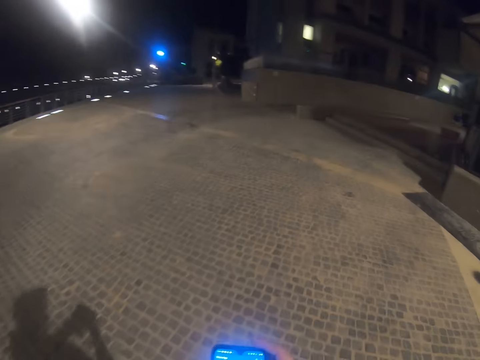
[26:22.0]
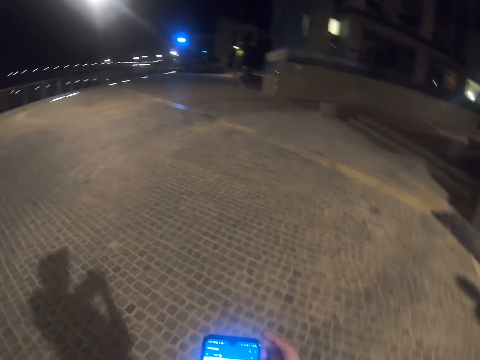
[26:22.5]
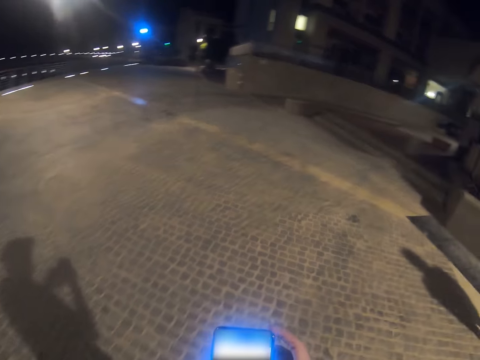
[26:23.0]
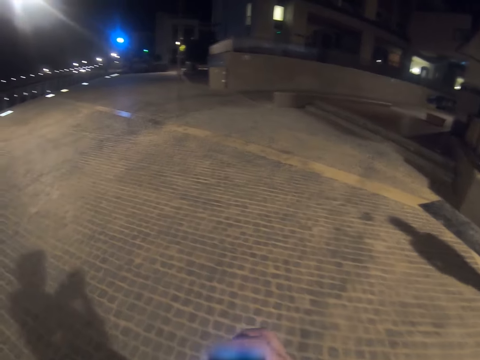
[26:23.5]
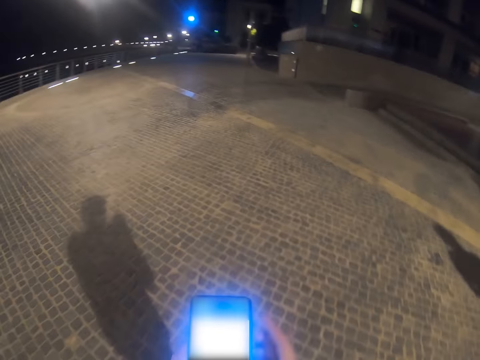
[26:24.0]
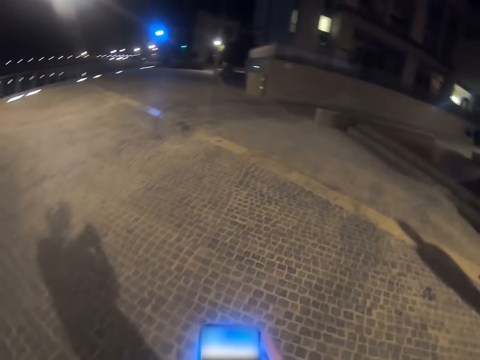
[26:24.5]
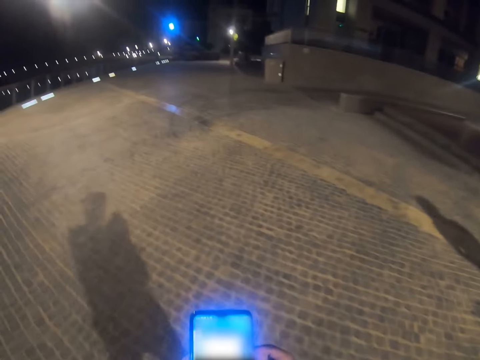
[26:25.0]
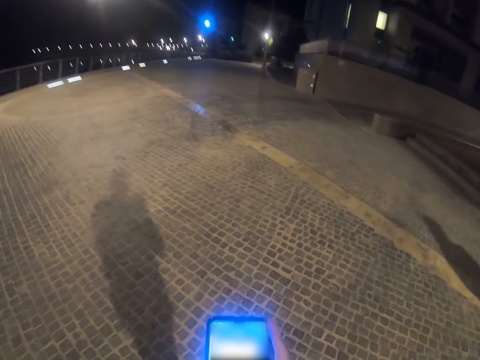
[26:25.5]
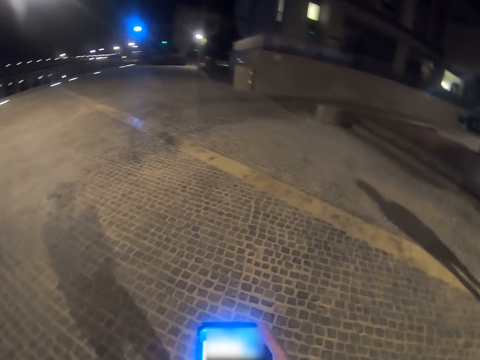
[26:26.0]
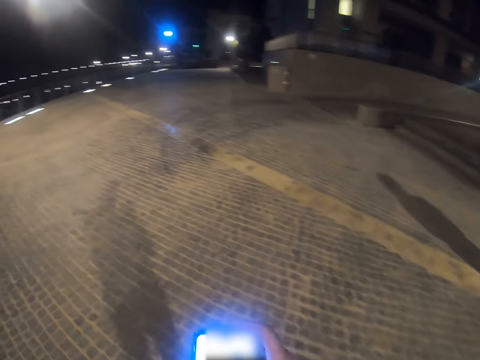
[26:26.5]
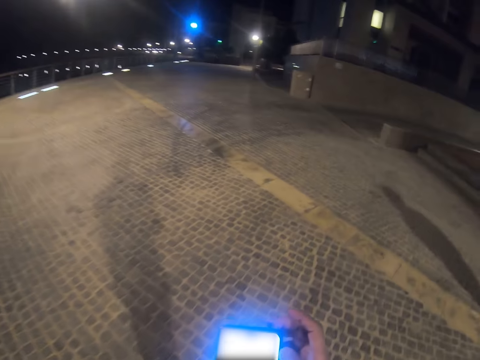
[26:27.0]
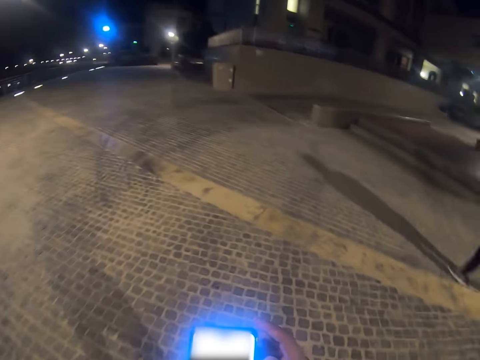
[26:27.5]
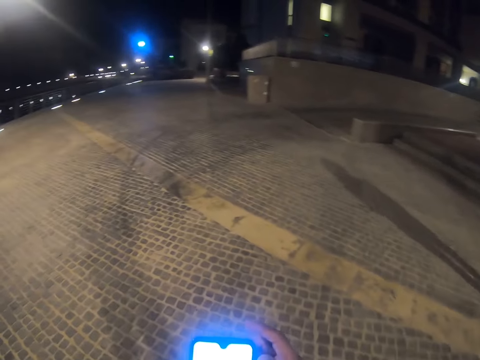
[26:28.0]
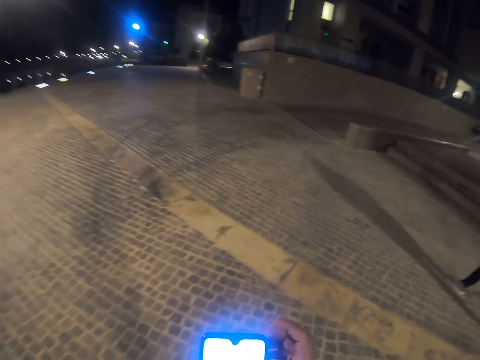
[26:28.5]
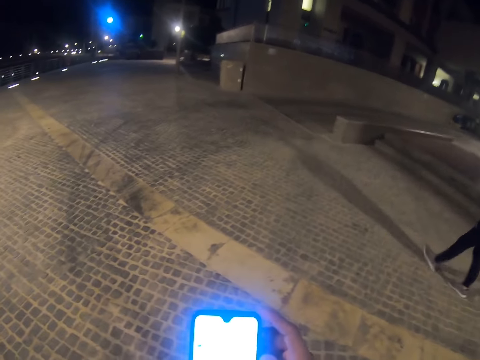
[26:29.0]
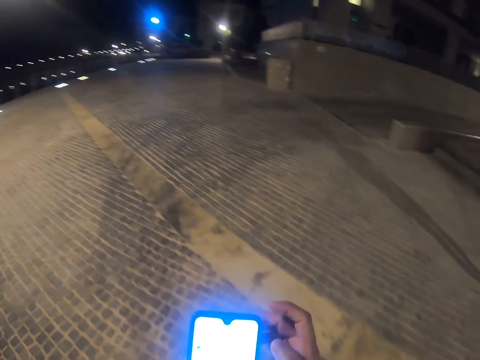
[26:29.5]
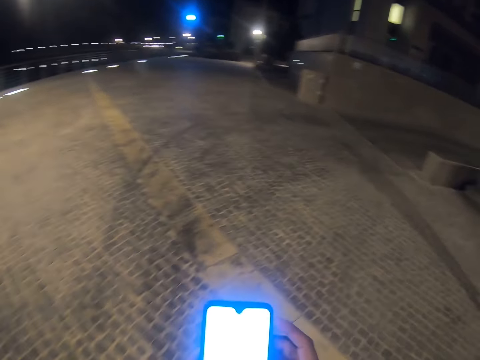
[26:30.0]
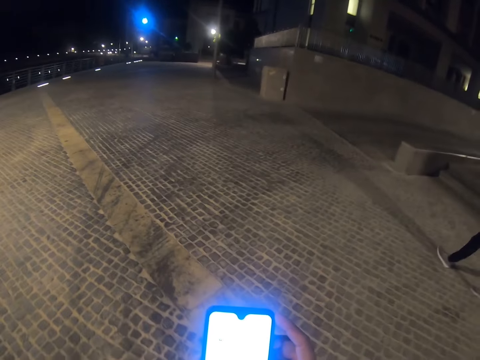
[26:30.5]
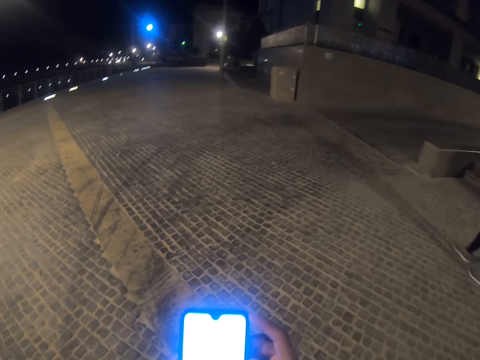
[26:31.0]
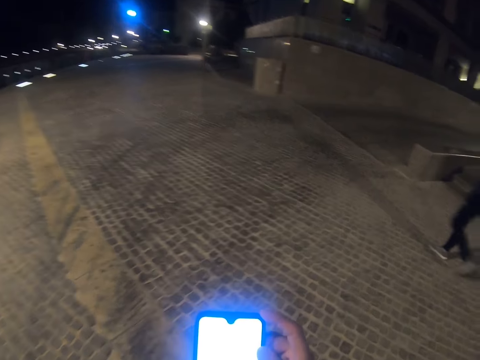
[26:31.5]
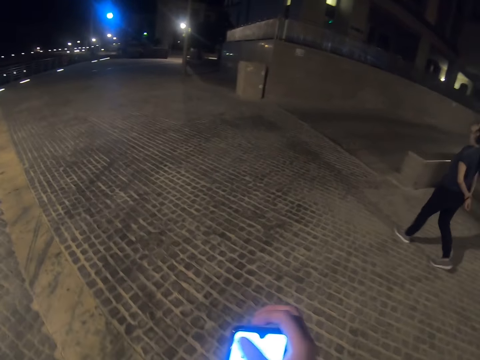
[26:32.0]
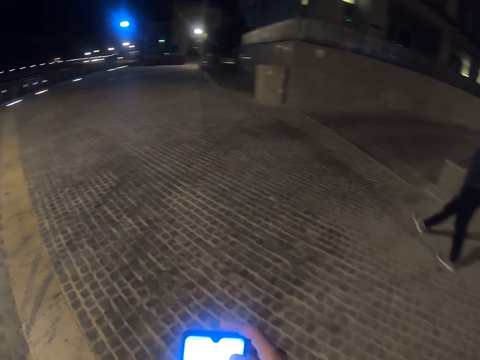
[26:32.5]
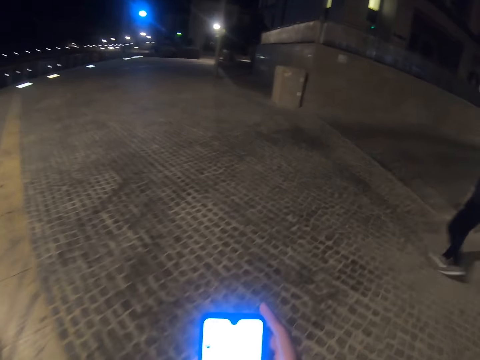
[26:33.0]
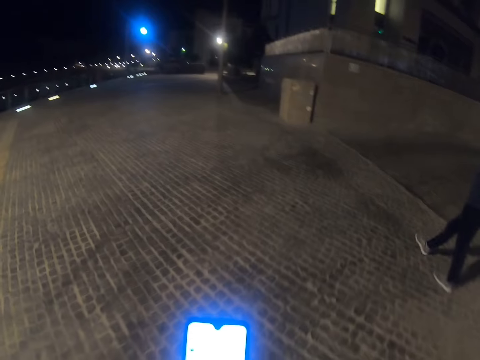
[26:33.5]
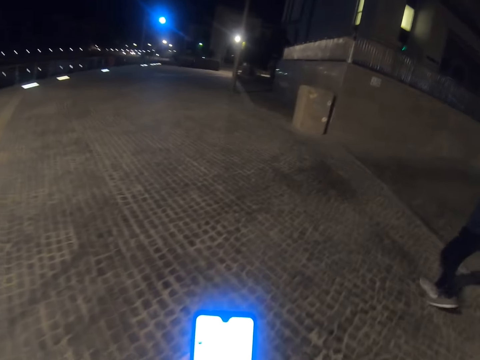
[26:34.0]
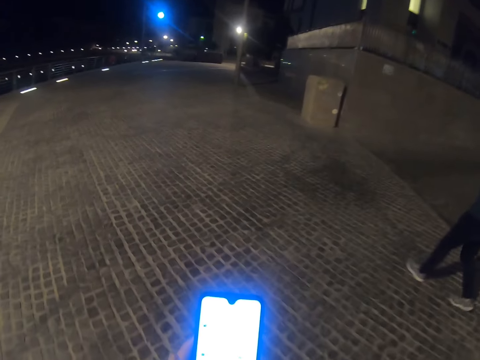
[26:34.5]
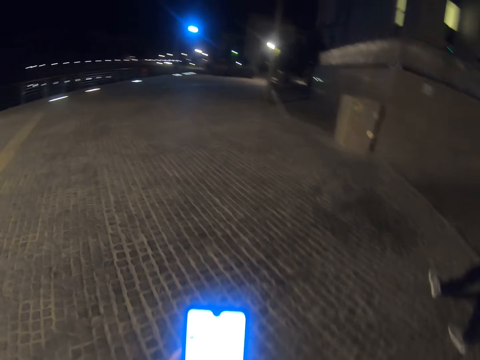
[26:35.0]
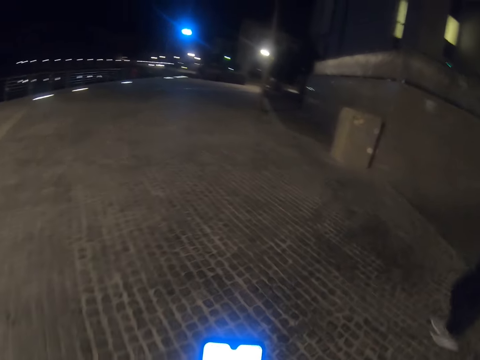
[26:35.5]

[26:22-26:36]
The camera wearer scrolls the phone. A person walks on the pavement.

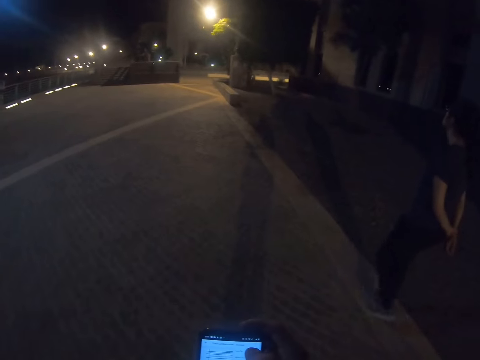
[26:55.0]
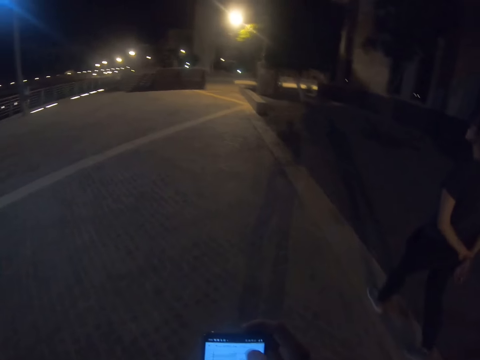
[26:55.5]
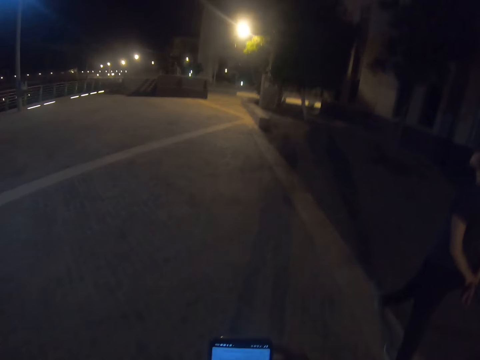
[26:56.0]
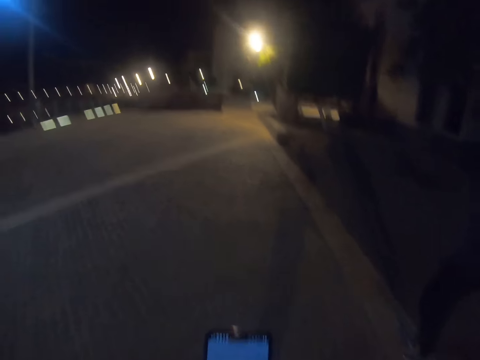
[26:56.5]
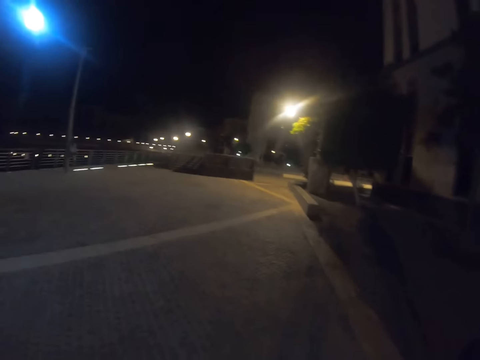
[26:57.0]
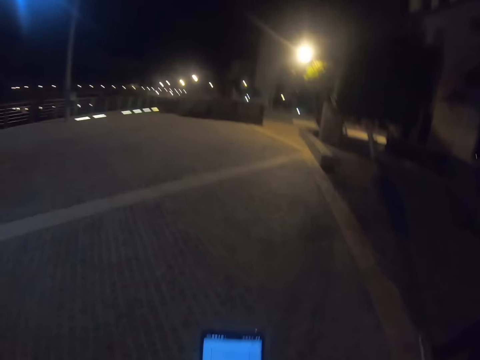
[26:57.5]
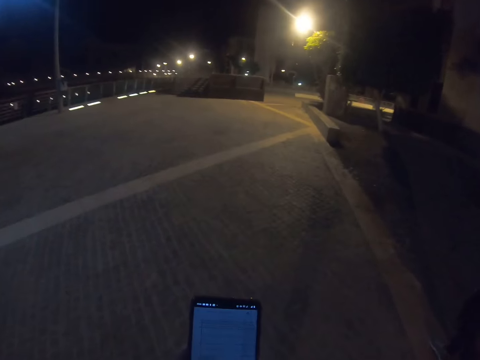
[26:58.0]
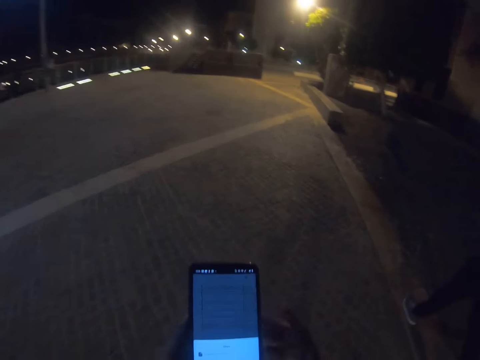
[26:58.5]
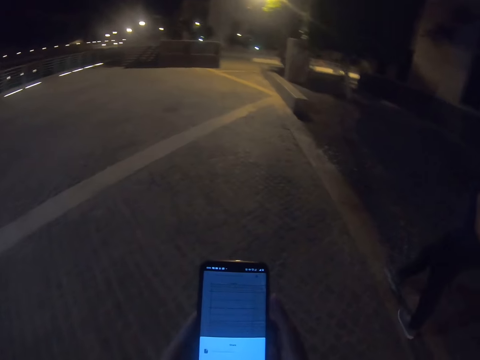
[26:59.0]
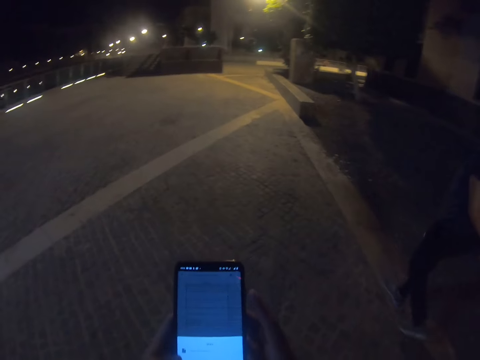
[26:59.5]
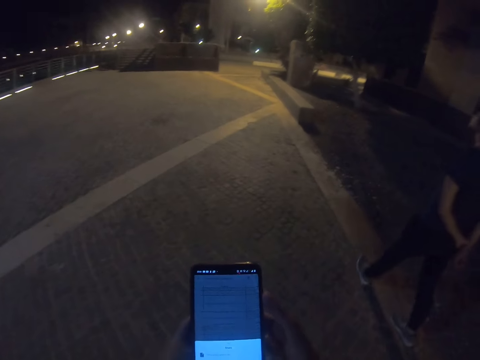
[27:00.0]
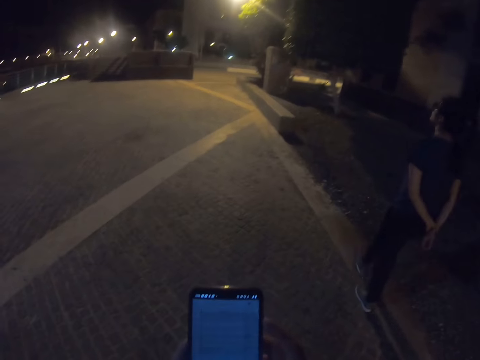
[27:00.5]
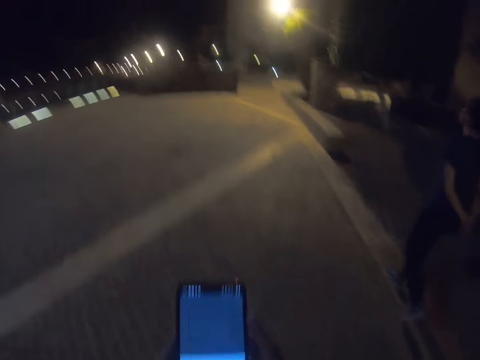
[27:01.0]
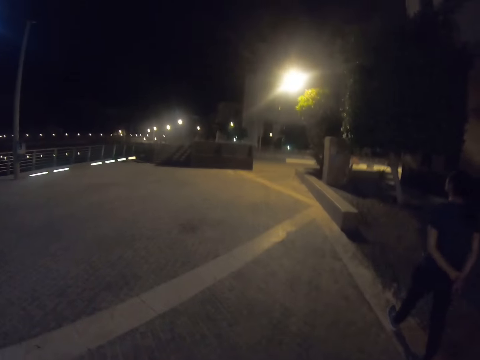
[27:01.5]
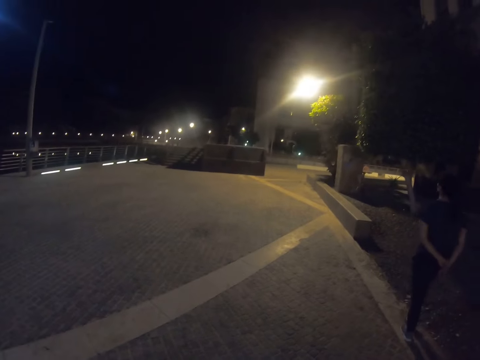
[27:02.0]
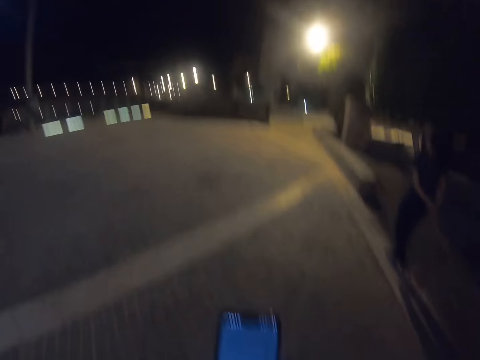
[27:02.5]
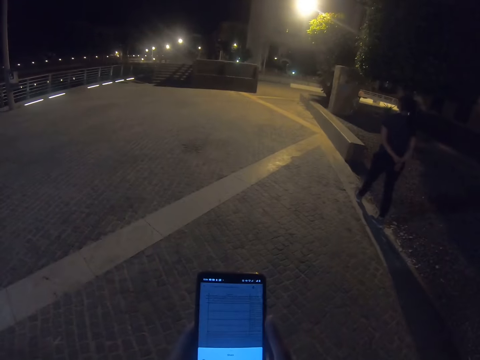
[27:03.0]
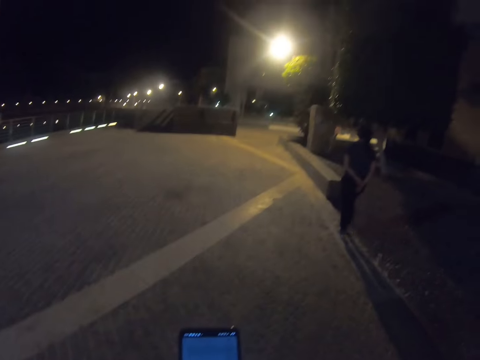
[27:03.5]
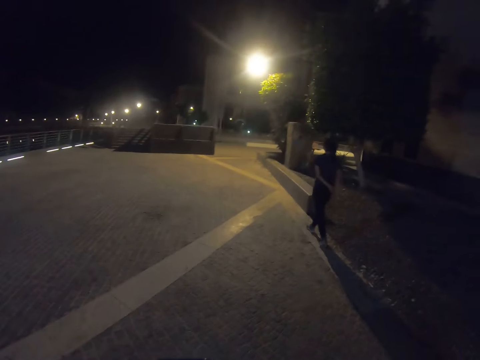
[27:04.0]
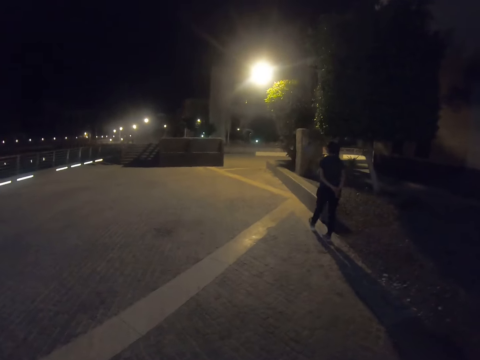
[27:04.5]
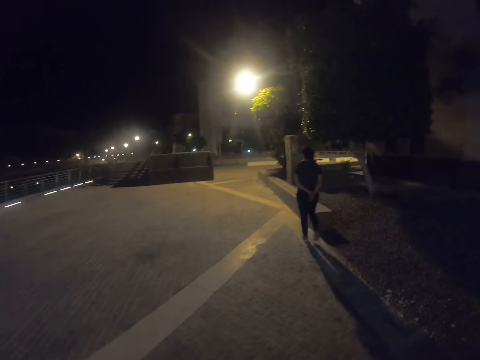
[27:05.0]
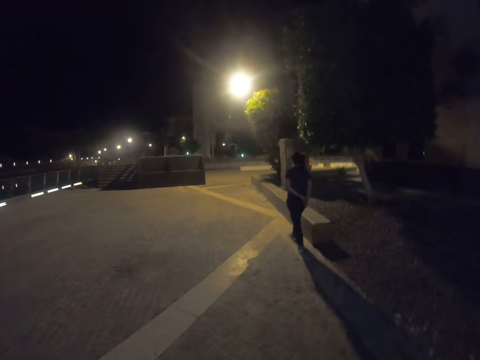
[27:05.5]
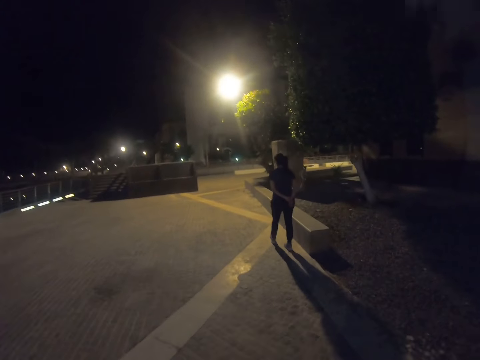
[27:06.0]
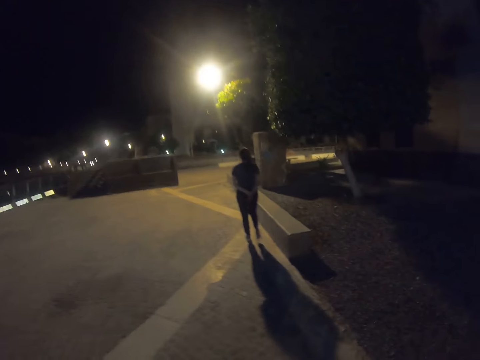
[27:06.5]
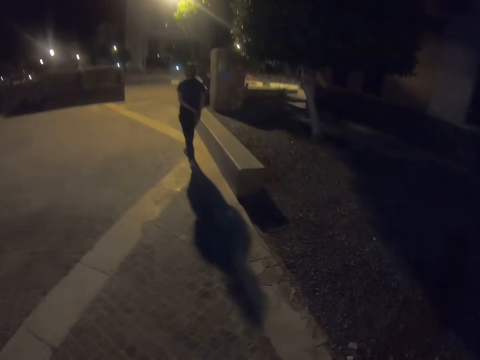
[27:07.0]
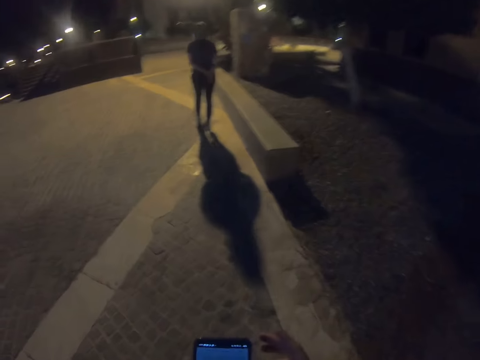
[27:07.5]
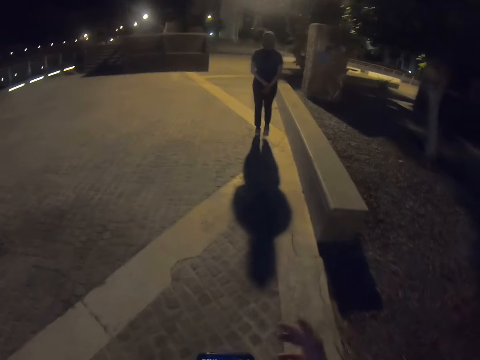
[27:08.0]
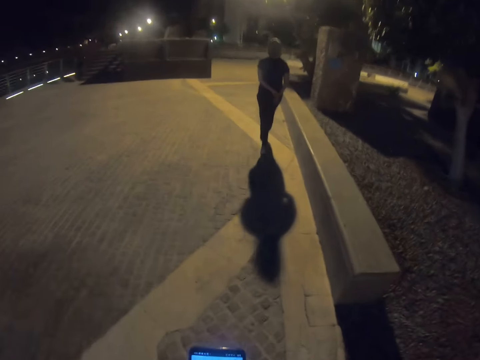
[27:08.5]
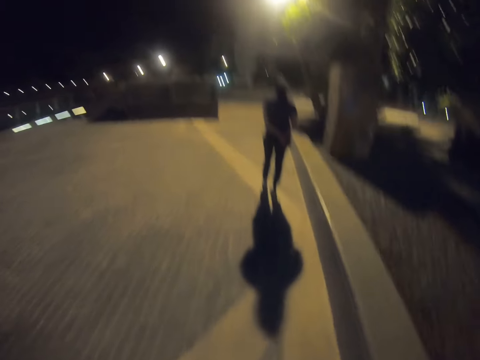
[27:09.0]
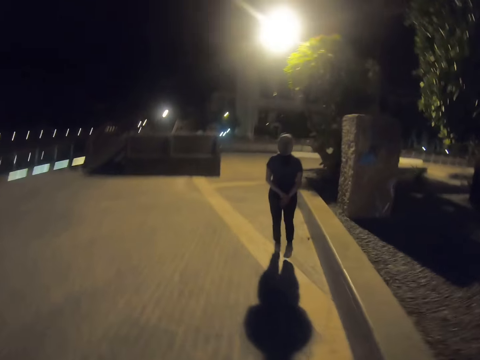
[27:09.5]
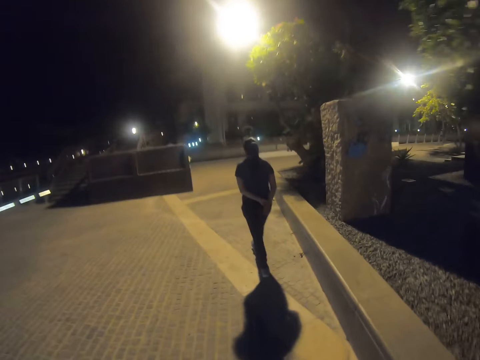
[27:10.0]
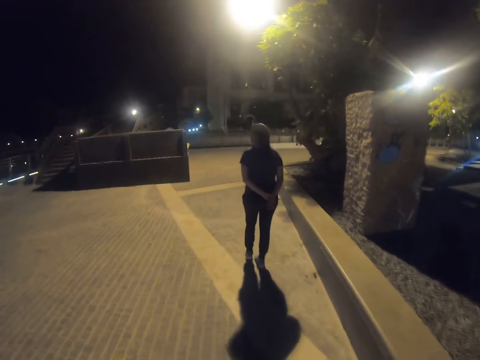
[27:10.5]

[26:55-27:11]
The camera wearer walks on the sidewalk. He operates his phone with his hands. He walks on the sidewalk. He operates his phone with his hands. He walks on the sidewalk. He looks around. He operates his phone with his hands. He walks on the sidewalk.
